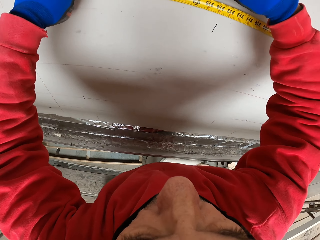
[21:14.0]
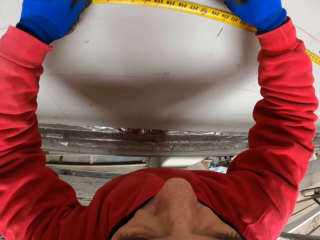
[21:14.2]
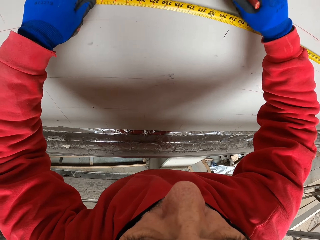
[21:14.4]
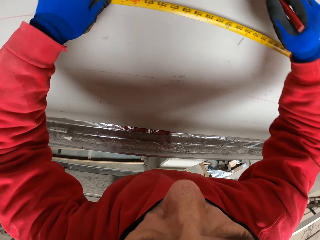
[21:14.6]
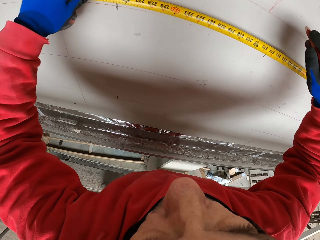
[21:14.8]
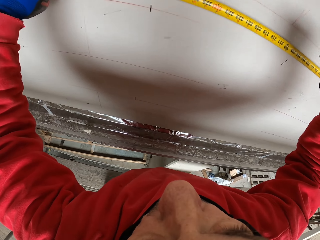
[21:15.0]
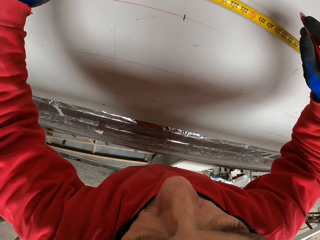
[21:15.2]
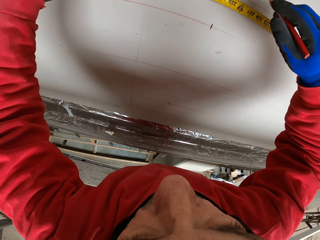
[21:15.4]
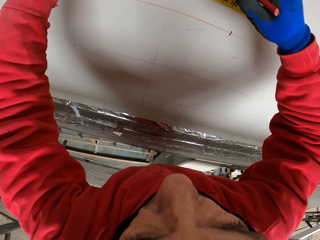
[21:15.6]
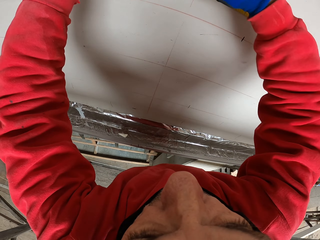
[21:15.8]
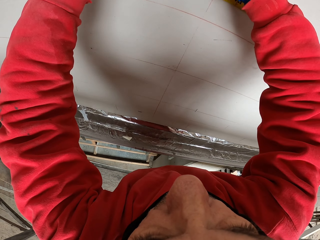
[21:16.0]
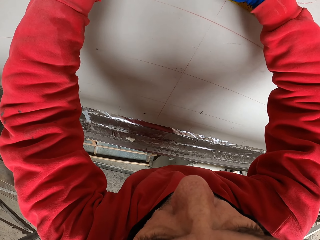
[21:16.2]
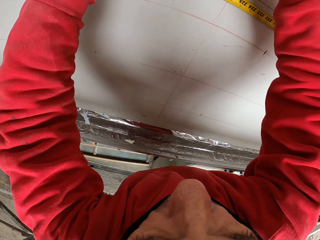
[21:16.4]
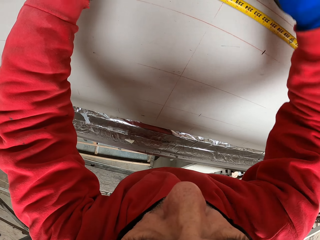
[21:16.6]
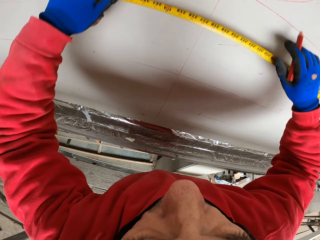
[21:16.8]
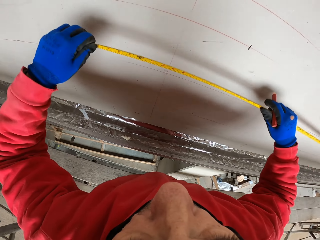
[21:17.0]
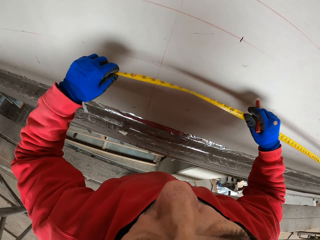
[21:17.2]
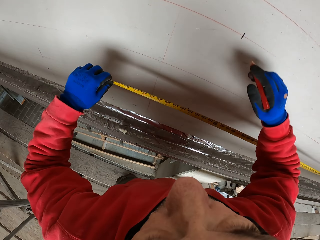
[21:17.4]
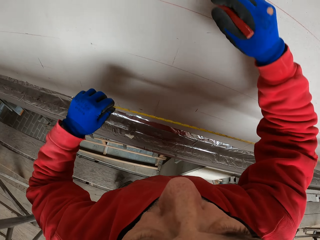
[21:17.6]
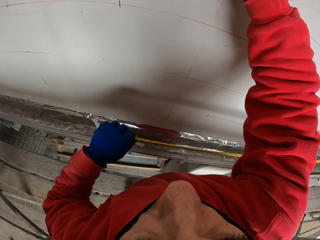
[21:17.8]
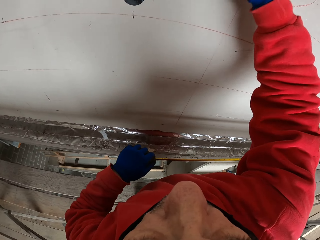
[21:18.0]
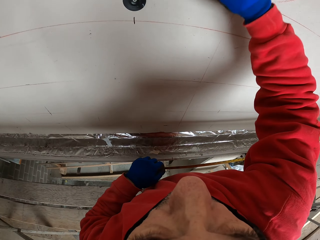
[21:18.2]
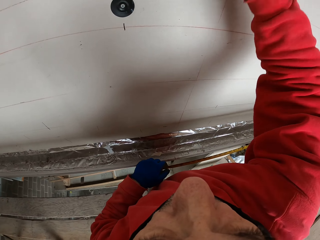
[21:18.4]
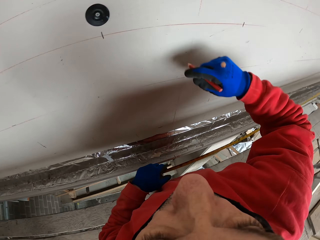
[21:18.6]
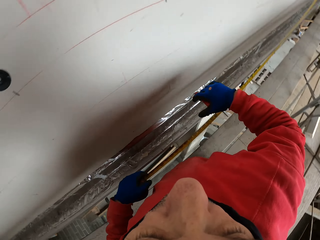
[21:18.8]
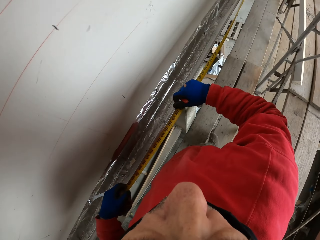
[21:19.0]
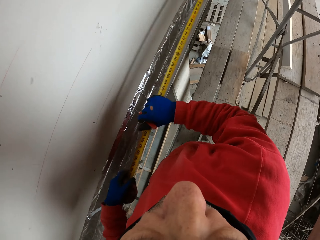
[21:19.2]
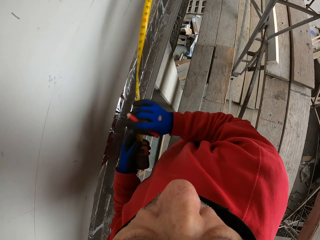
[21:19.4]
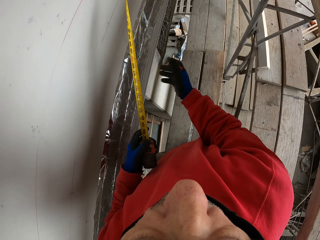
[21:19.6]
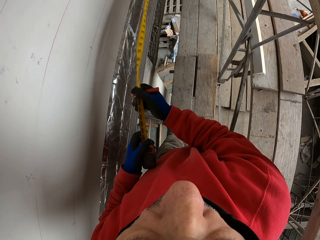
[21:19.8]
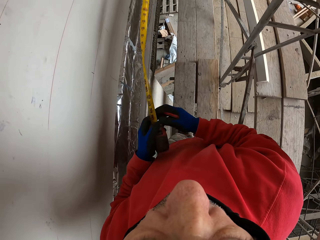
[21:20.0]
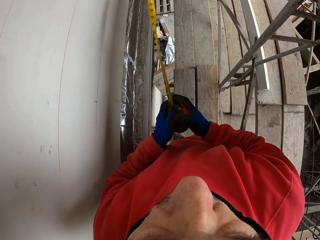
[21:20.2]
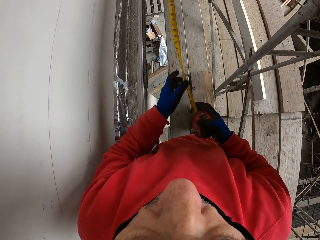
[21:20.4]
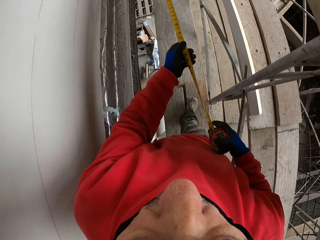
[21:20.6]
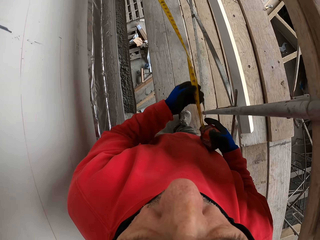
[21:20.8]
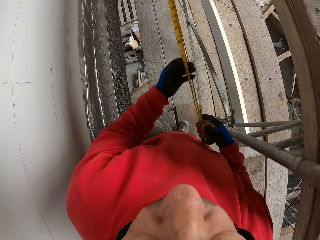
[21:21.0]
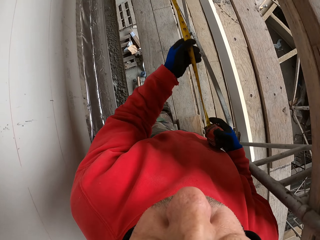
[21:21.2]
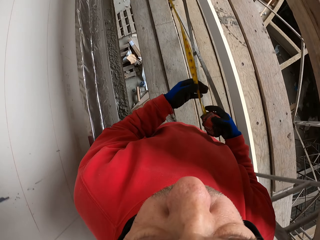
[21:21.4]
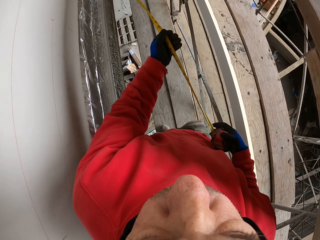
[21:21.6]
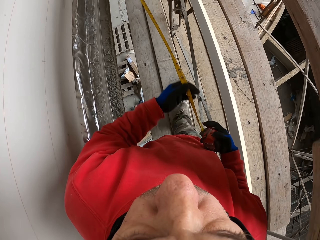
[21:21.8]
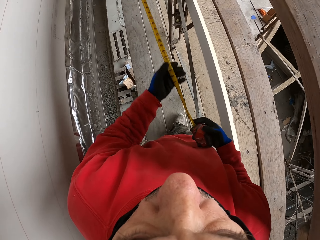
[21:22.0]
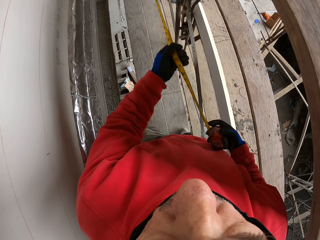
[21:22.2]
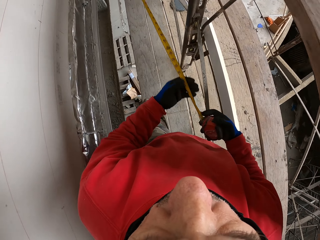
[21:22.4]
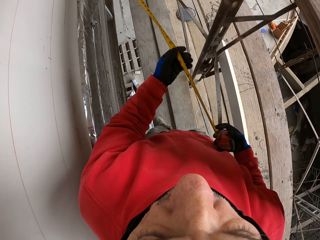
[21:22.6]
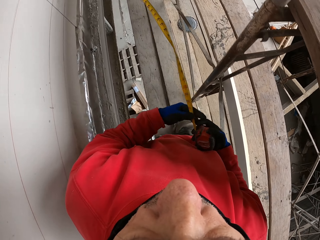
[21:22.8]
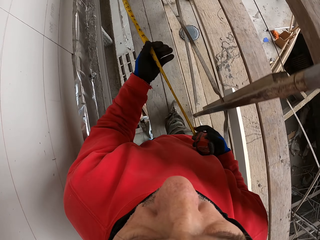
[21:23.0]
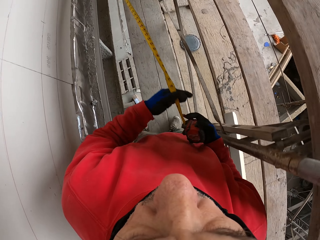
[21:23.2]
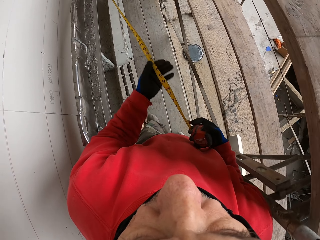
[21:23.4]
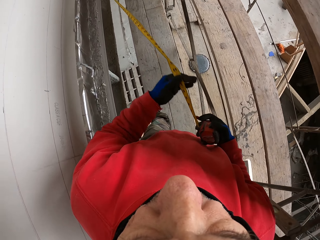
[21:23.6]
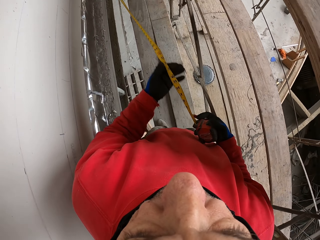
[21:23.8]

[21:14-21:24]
The camera wearer removes the tape measure. They draw the wall. They return the tape measure. They walk.

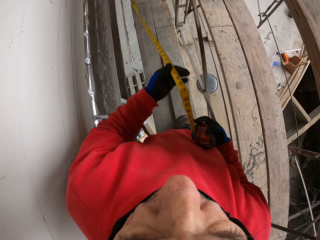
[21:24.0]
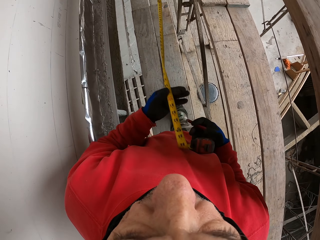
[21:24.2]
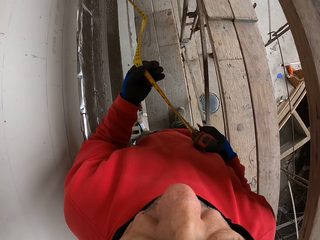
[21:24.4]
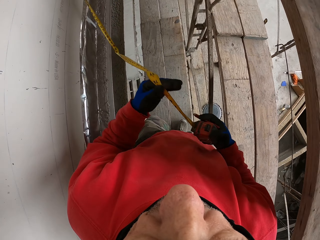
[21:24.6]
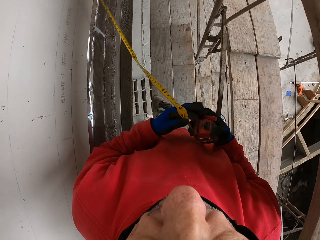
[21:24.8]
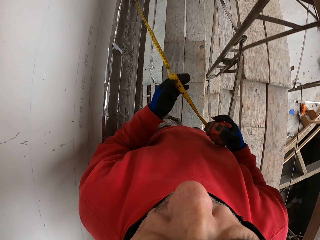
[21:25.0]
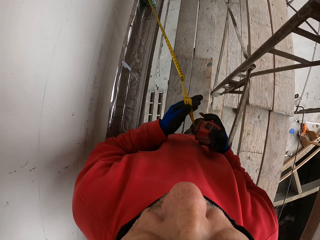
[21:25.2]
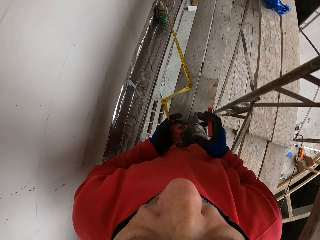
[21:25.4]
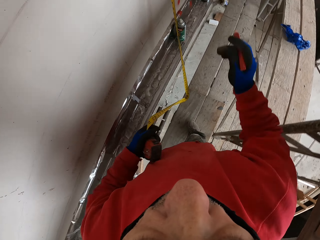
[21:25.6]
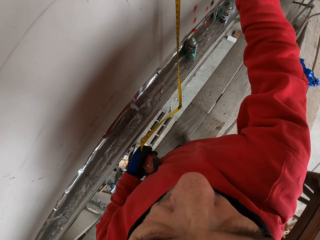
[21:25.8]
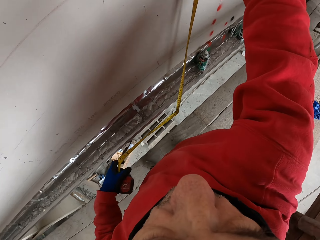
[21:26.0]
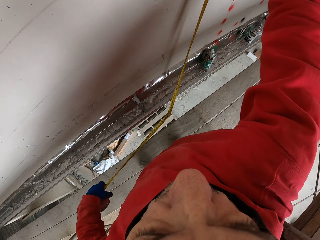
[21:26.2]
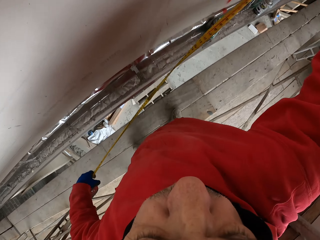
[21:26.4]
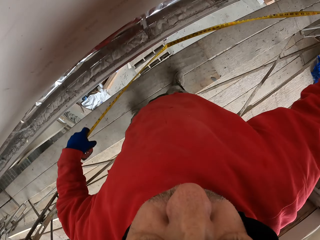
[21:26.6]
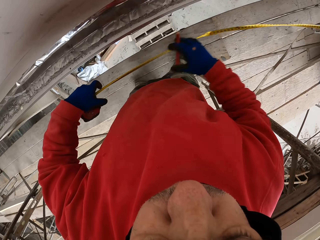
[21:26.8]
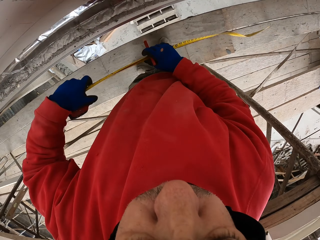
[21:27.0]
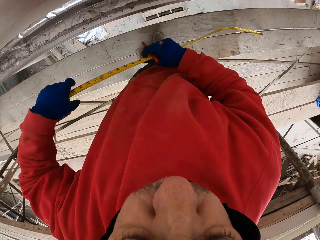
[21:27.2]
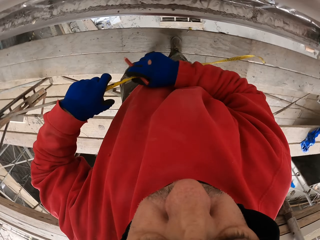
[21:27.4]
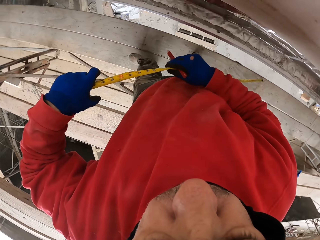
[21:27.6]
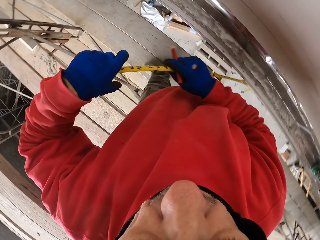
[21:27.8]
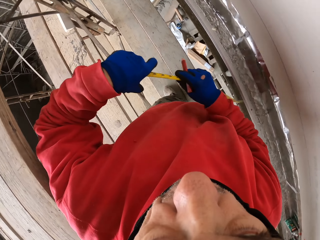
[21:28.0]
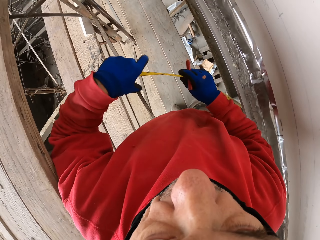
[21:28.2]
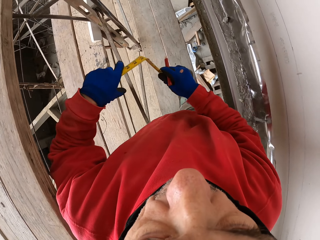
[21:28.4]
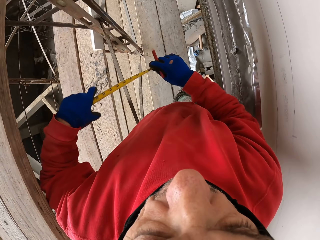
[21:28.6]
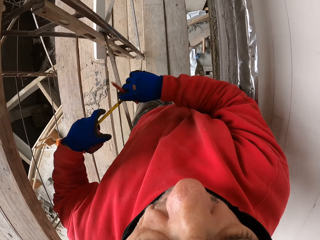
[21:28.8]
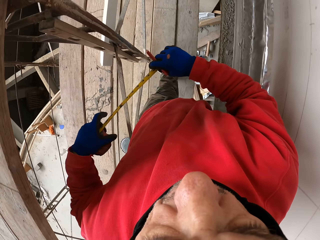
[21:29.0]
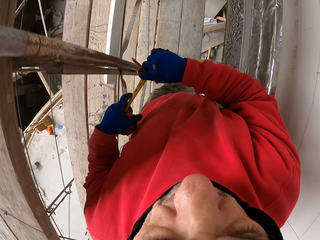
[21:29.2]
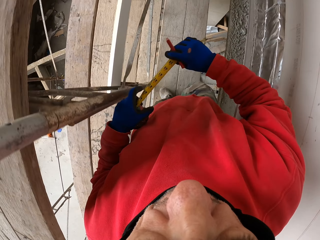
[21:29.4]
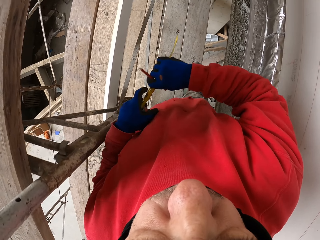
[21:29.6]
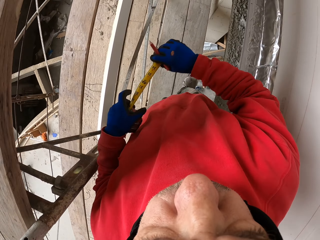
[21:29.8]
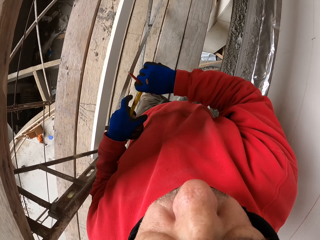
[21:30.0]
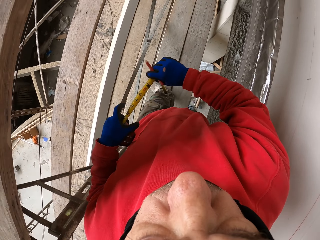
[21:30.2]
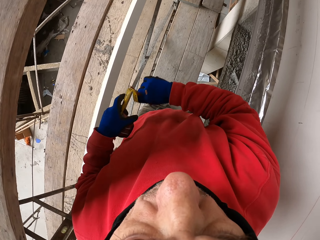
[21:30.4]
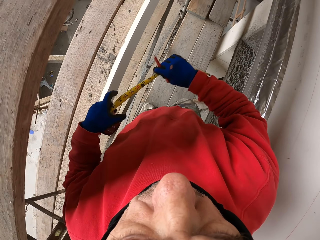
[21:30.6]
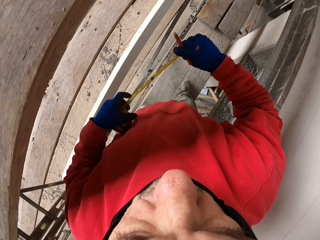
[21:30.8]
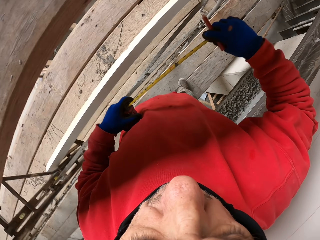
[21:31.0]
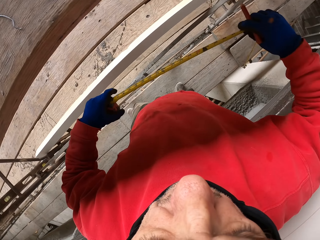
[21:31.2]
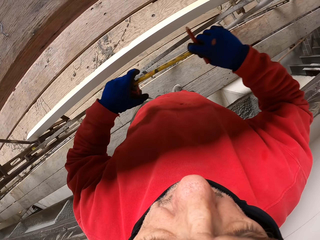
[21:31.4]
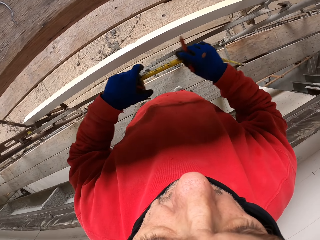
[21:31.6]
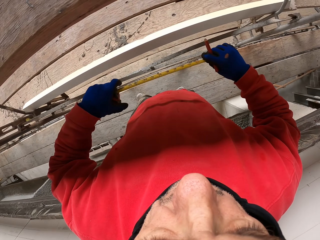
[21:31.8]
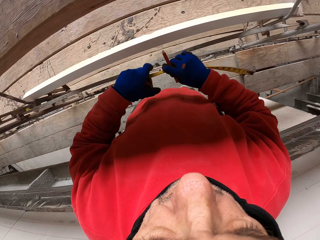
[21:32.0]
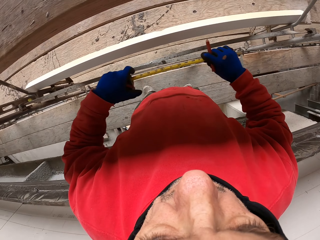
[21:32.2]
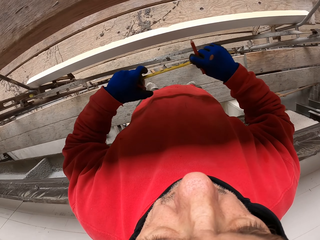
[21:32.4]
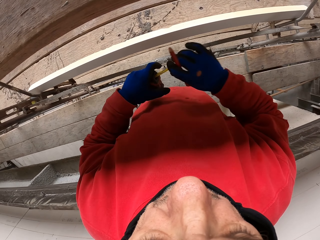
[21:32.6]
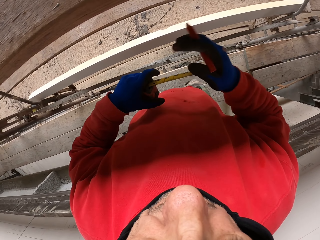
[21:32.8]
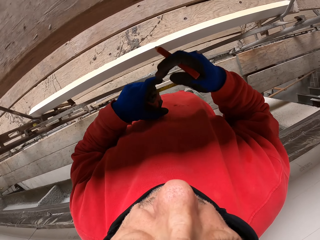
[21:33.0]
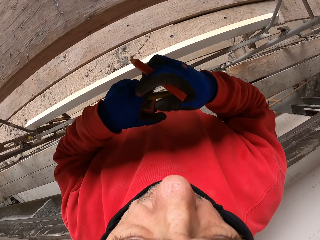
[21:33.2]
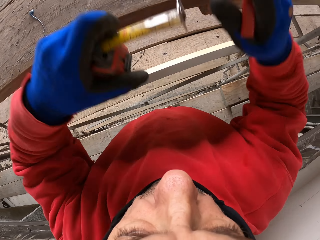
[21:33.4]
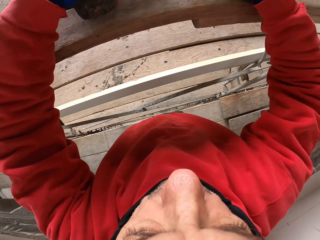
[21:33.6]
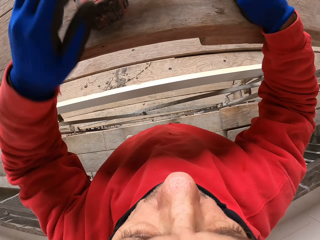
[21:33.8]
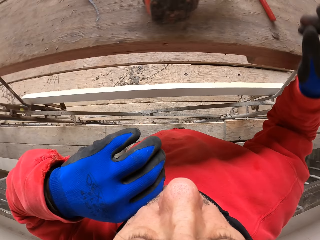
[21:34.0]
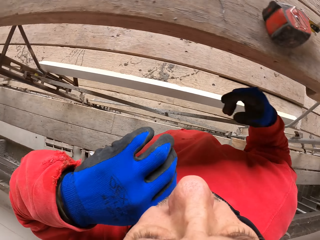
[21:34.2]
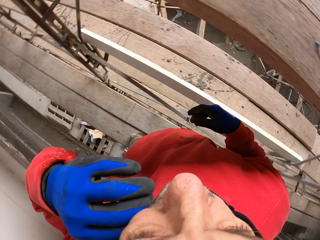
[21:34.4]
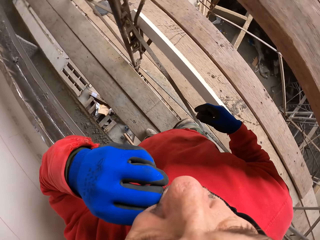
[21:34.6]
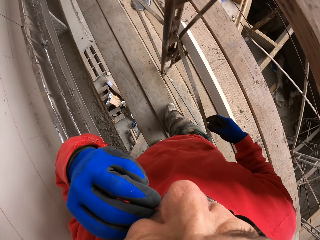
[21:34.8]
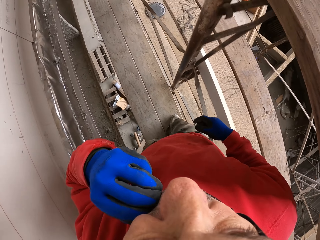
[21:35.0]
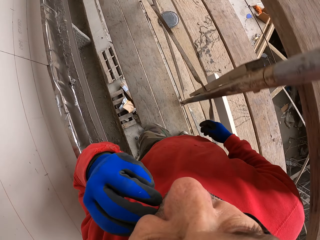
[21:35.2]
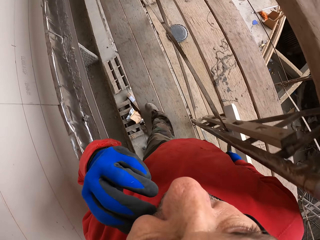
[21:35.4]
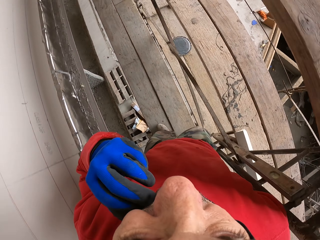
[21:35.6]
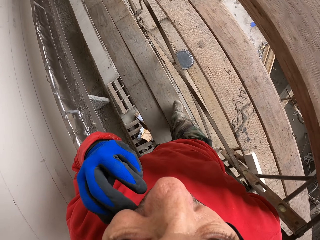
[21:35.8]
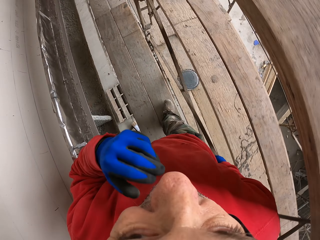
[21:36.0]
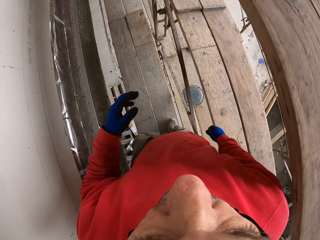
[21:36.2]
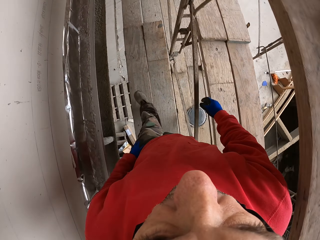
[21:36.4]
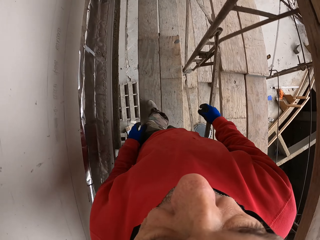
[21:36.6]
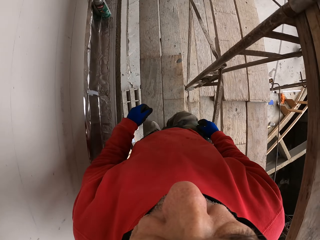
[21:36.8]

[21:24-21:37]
The camera wearer walks. They return the tape measure. They touch the tape measure. They put the tape measure and pen down. They scratch the face. They touch the face. They walk around the corridor.
